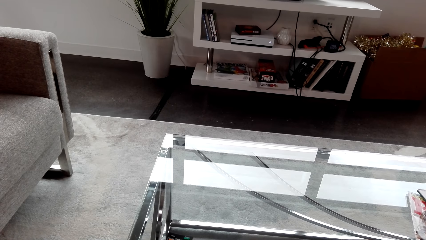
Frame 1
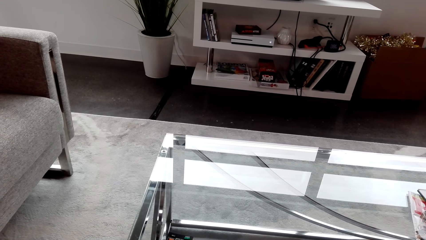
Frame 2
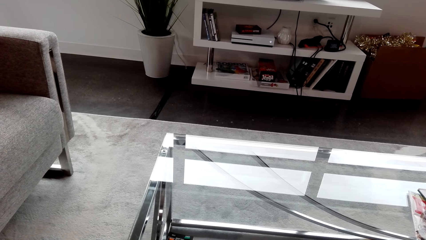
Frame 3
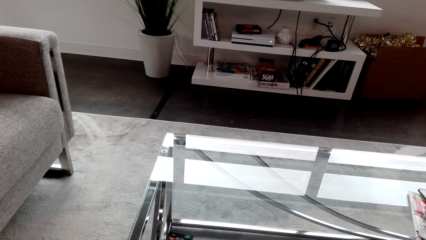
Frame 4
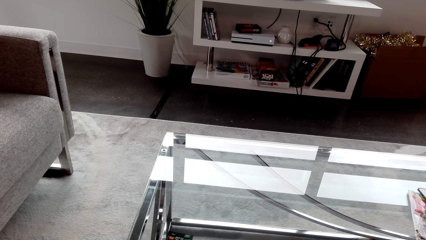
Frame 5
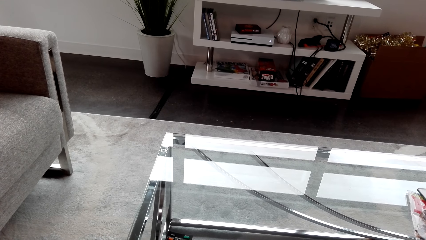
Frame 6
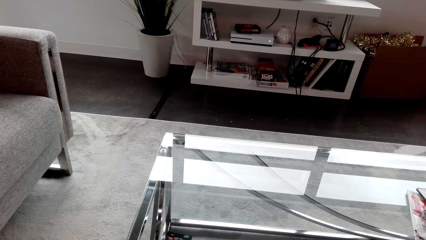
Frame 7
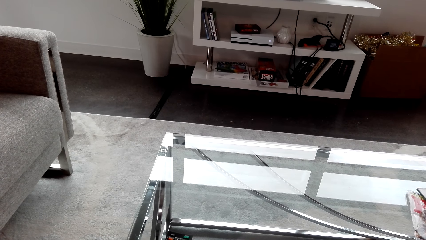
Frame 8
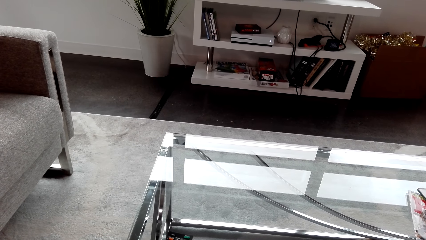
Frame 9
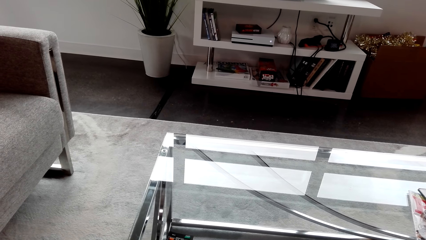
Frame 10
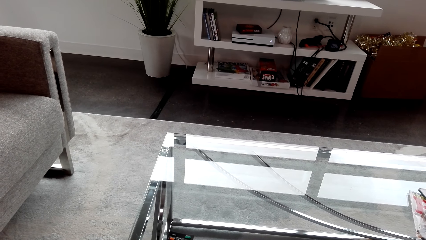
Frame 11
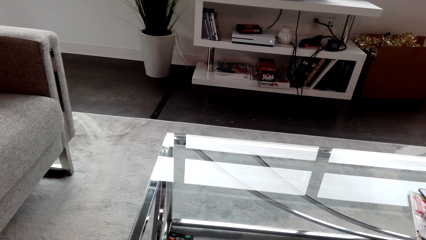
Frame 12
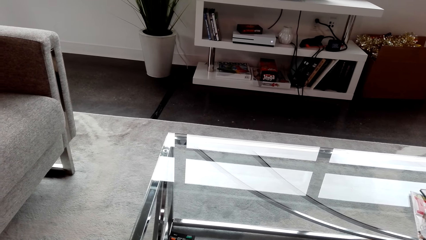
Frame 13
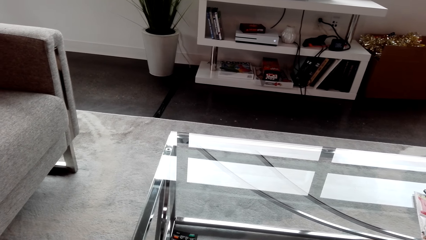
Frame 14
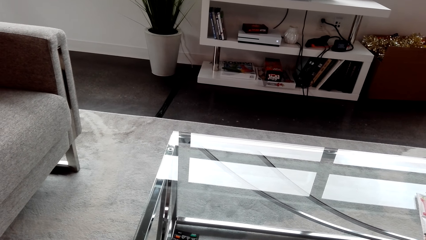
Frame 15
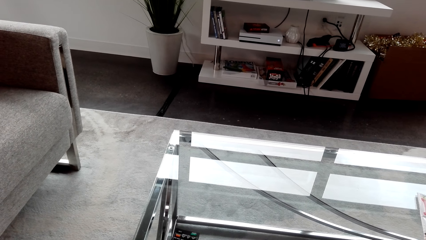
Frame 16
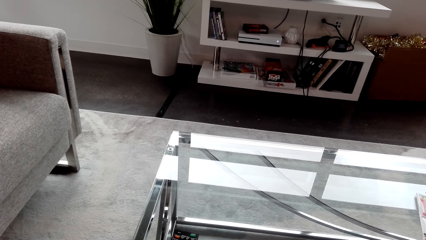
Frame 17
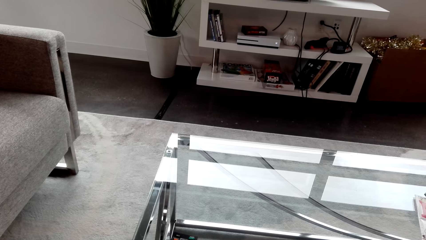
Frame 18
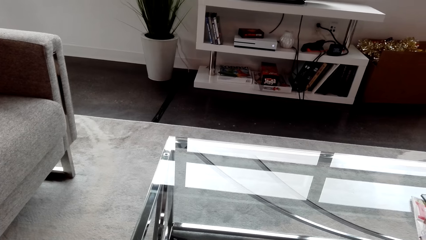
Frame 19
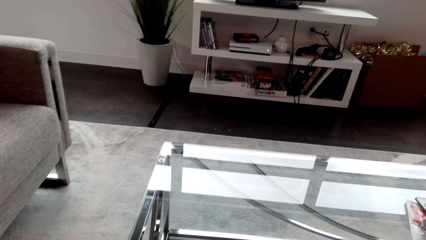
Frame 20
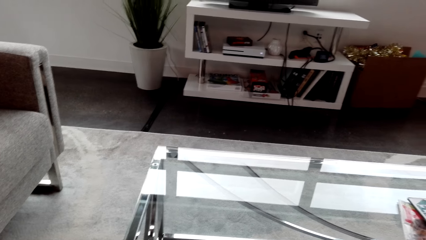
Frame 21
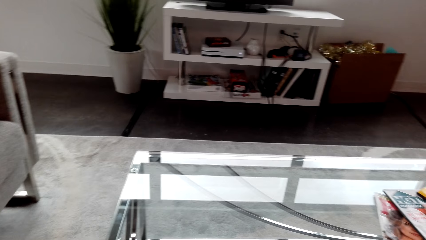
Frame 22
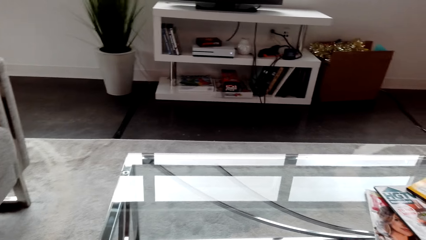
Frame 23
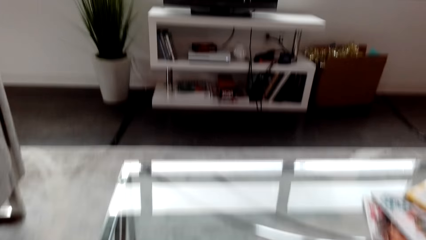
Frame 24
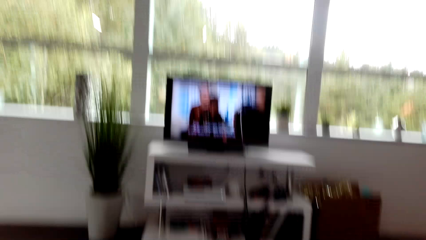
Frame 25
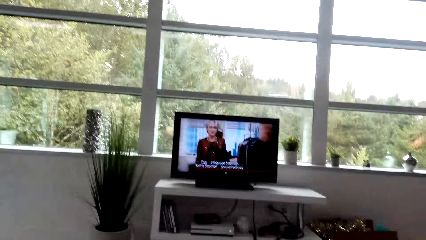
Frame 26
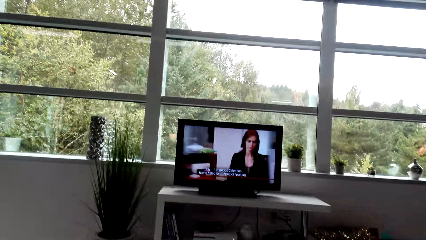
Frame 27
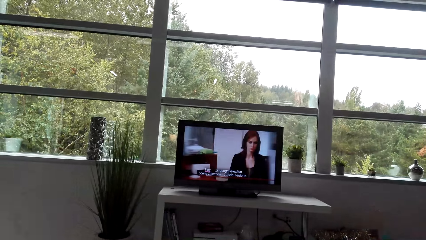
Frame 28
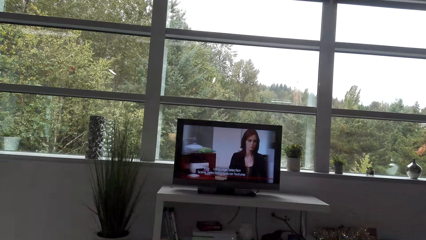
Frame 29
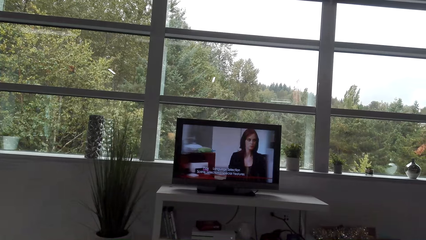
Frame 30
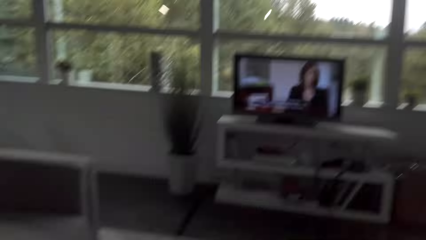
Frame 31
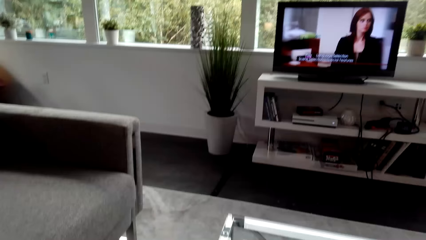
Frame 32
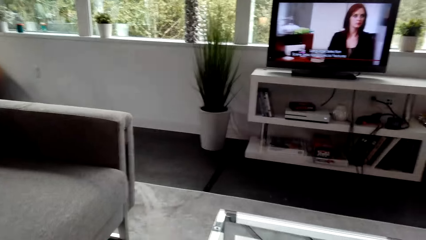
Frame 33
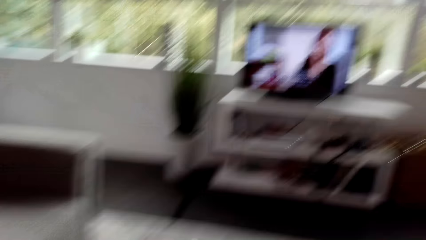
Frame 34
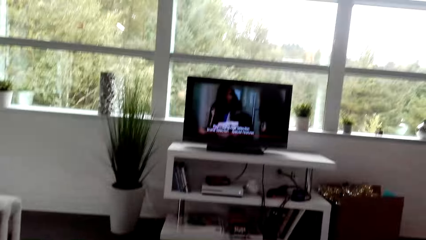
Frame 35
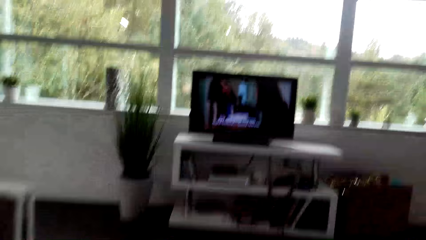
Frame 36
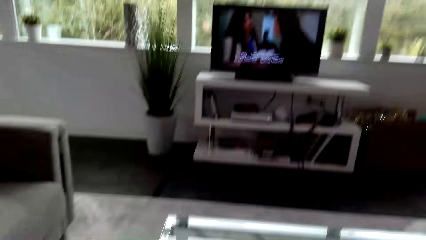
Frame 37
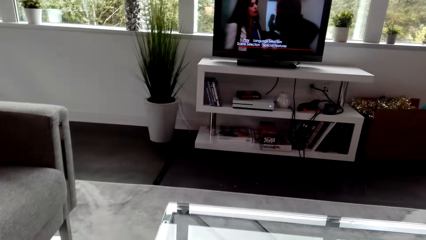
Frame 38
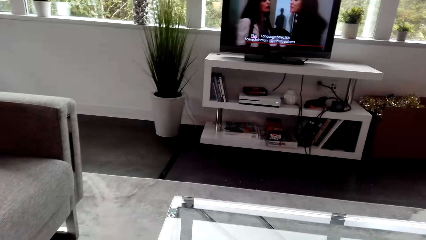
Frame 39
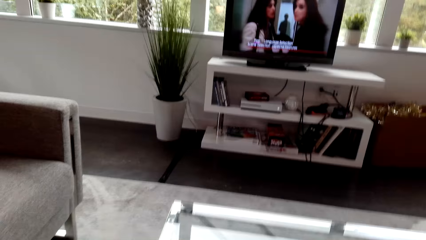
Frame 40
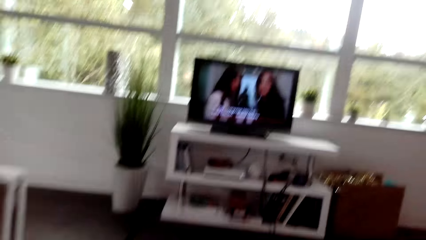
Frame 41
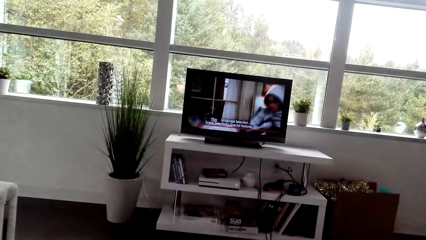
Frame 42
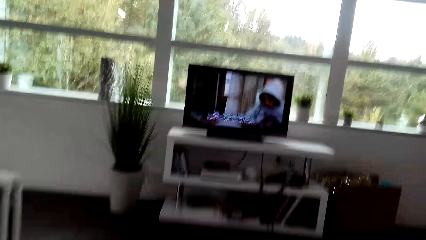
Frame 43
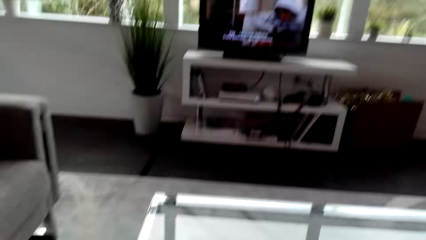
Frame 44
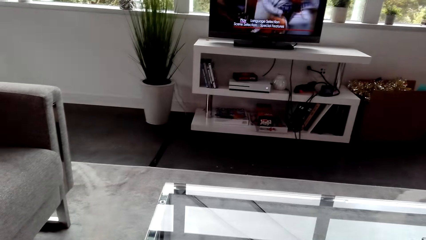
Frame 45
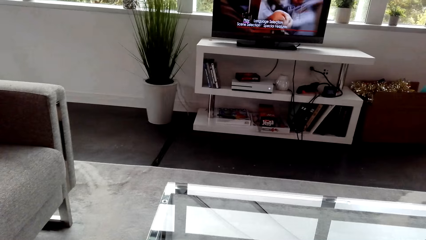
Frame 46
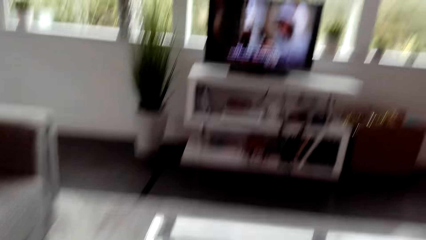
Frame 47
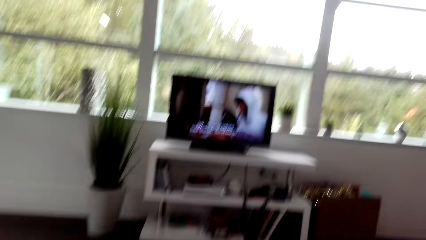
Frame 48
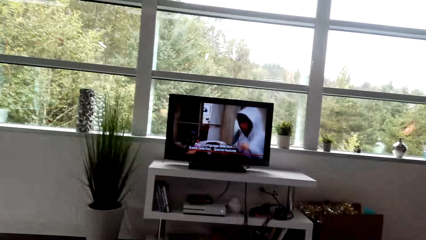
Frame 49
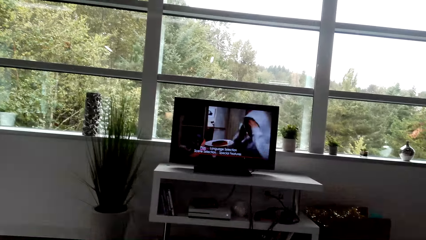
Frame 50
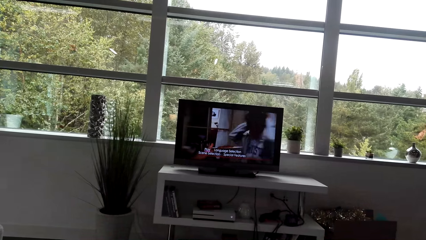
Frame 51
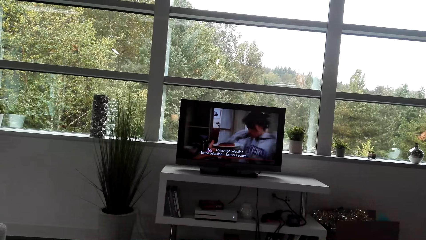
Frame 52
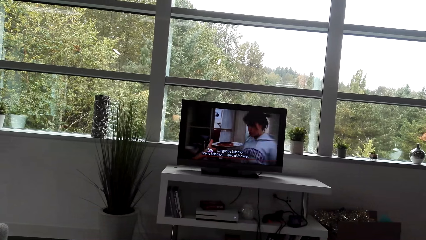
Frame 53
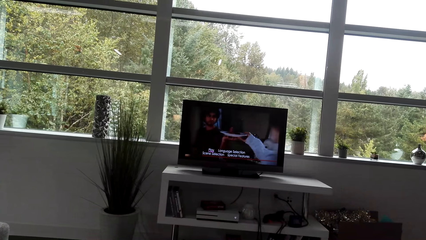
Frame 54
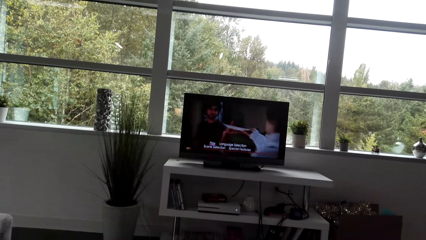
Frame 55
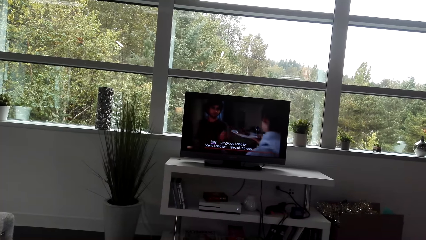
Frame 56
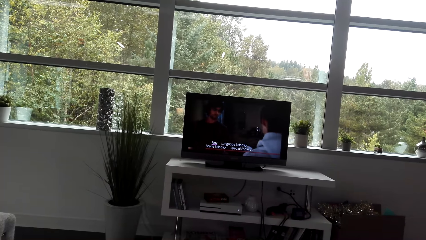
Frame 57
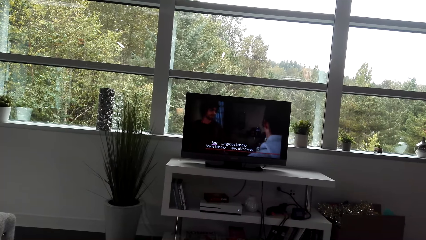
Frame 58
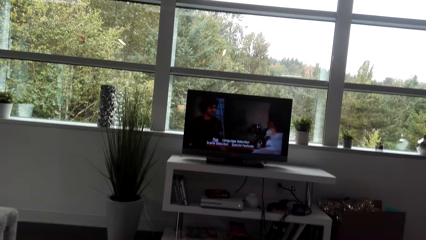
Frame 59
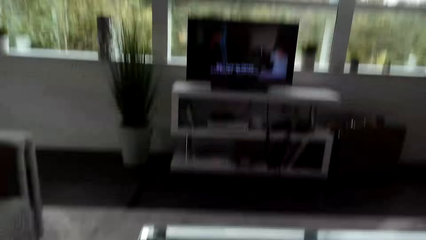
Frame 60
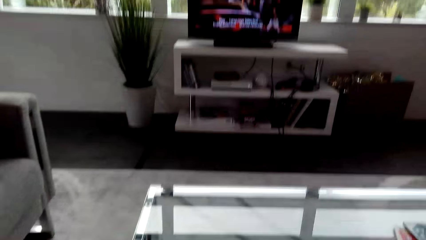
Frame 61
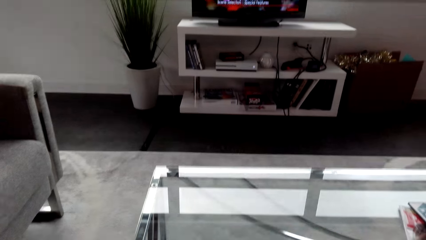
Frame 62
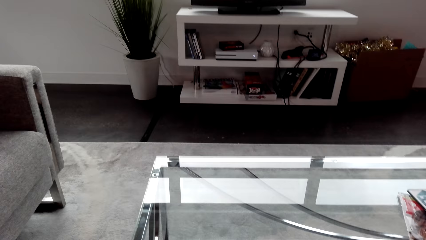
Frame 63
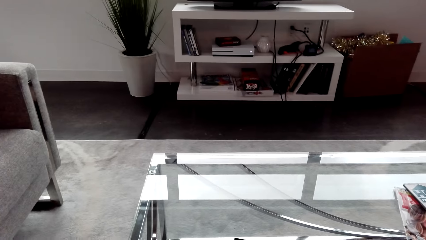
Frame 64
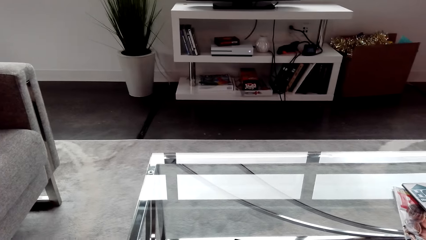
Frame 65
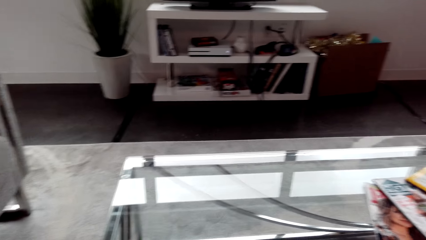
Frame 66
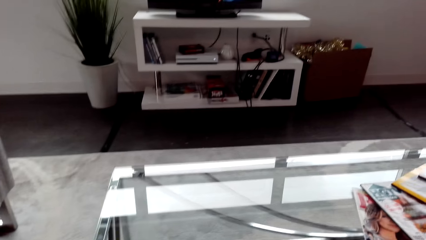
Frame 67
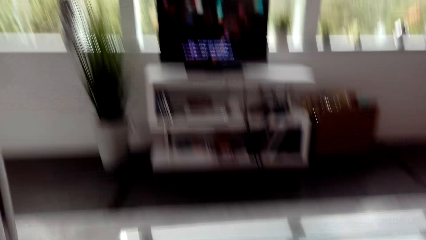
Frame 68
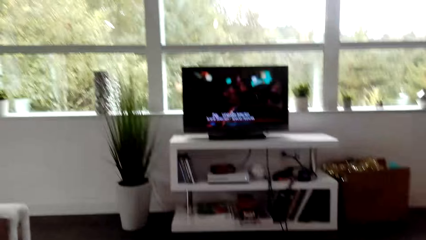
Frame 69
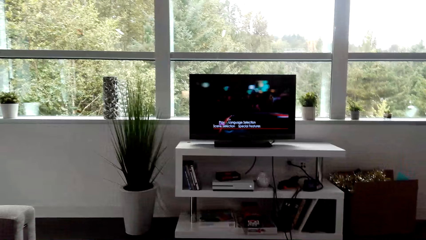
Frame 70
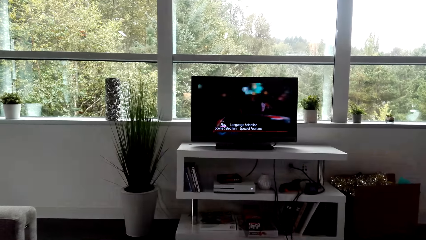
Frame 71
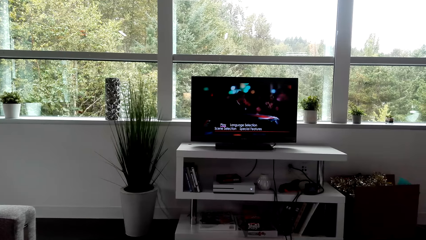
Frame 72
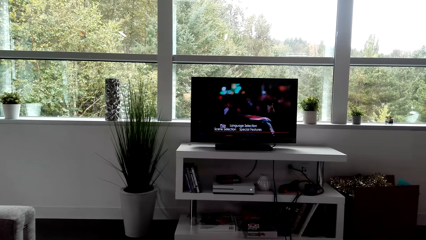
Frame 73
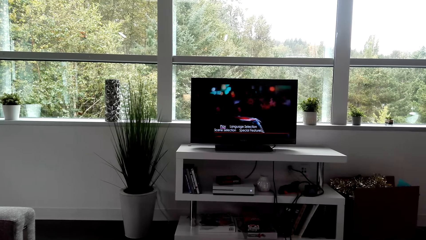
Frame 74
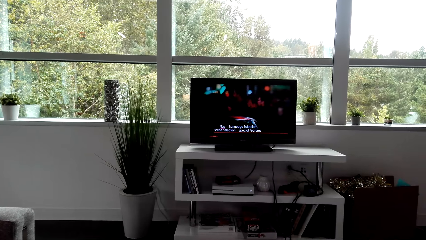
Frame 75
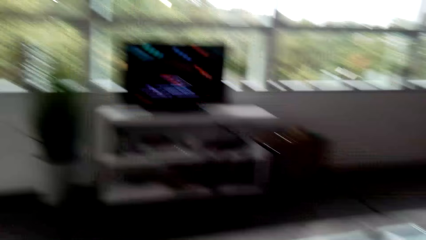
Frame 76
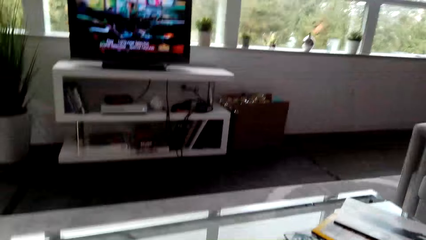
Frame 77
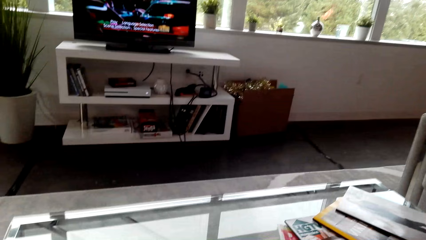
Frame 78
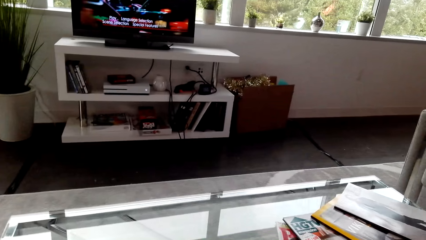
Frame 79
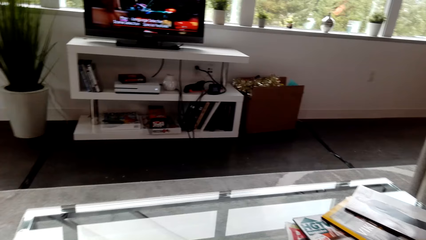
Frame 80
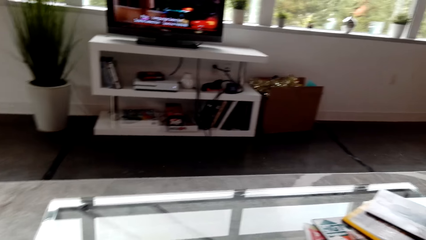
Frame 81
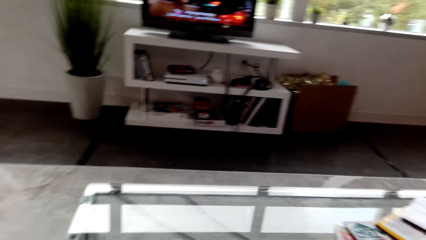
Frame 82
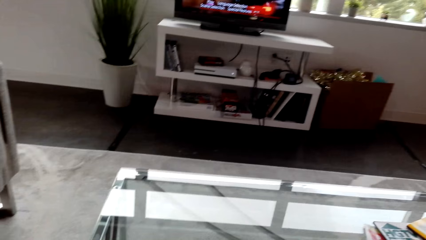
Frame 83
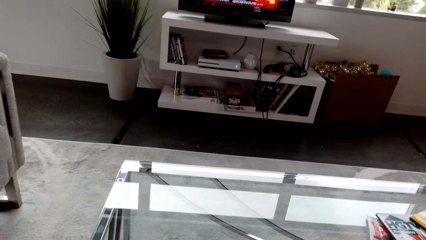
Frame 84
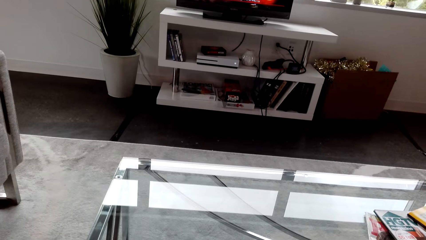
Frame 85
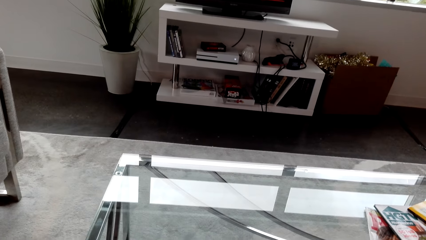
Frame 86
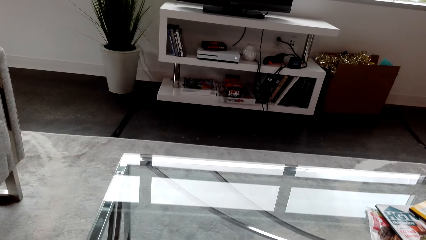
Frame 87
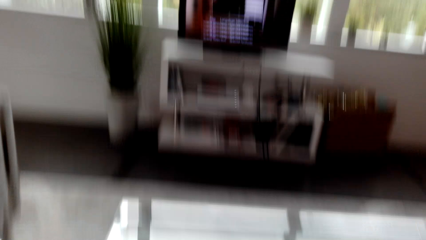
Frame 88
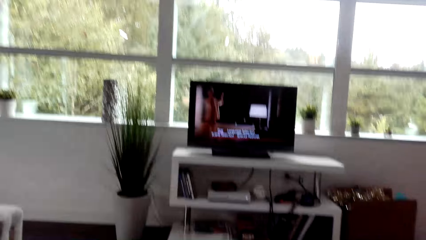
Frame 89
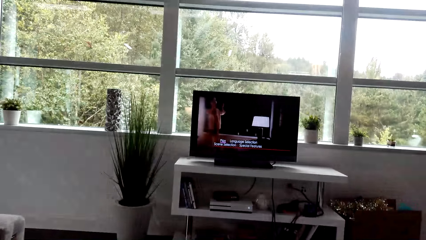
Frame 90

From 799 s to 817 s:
The camera wearer watches television. They look around. They watch television. They look down. They watch television. They look down. They watch television. They look down.
